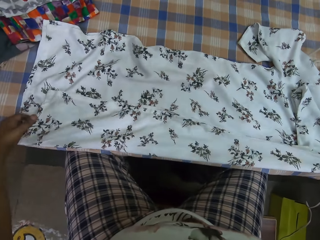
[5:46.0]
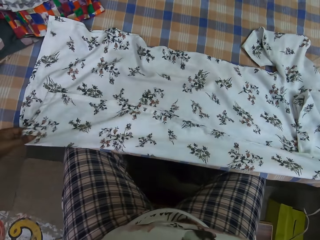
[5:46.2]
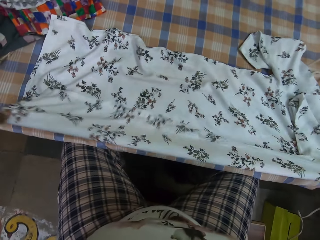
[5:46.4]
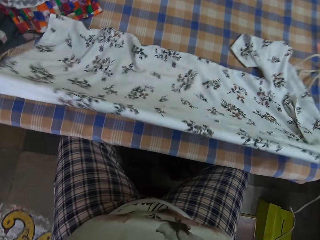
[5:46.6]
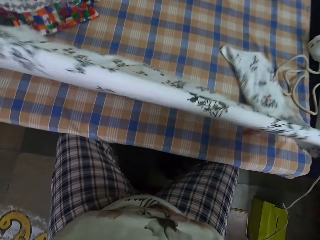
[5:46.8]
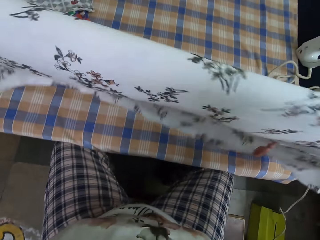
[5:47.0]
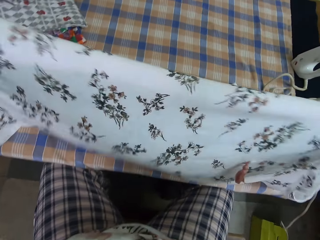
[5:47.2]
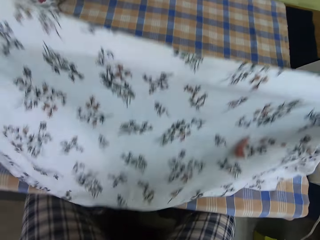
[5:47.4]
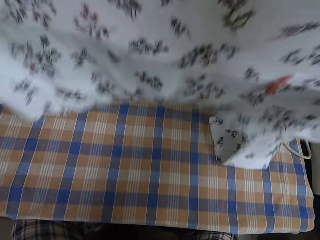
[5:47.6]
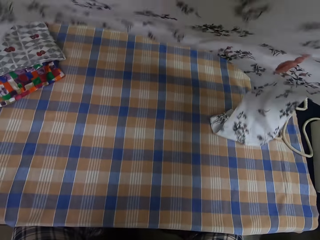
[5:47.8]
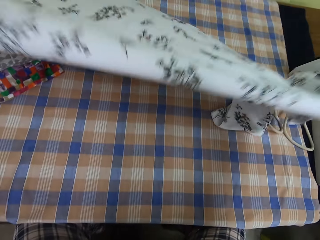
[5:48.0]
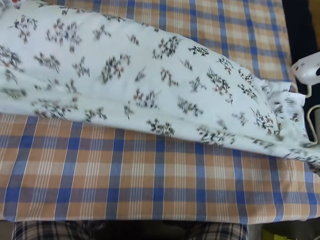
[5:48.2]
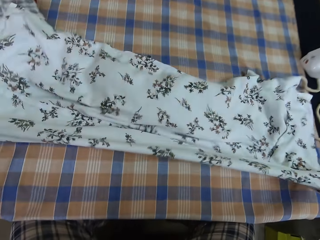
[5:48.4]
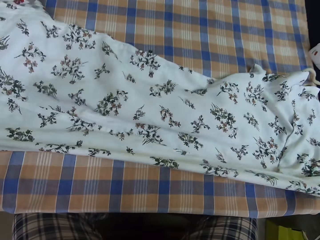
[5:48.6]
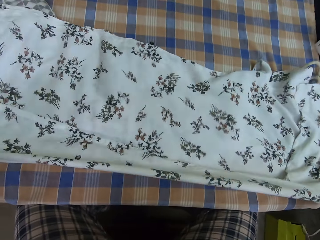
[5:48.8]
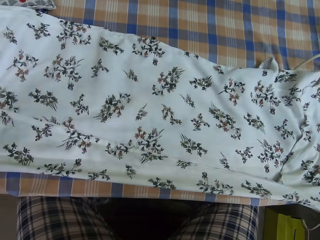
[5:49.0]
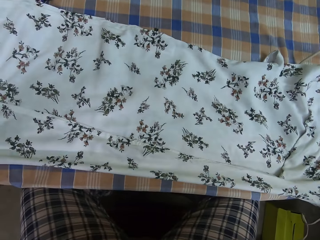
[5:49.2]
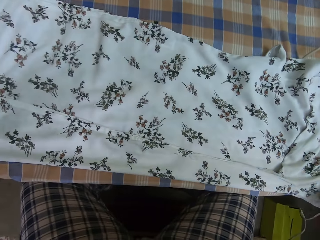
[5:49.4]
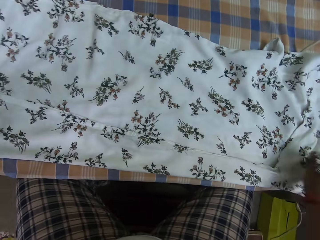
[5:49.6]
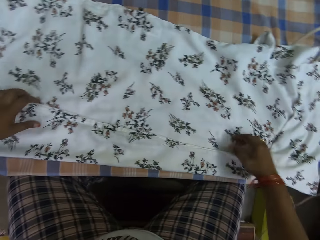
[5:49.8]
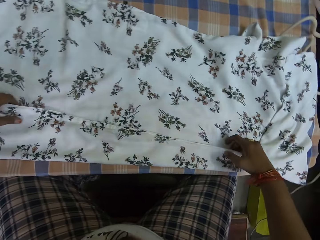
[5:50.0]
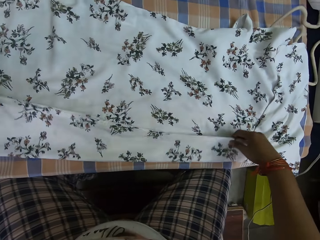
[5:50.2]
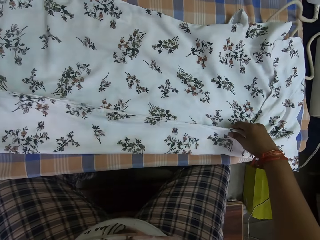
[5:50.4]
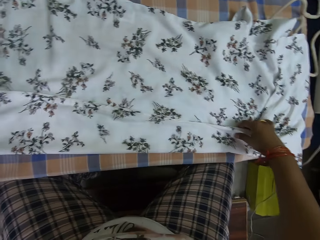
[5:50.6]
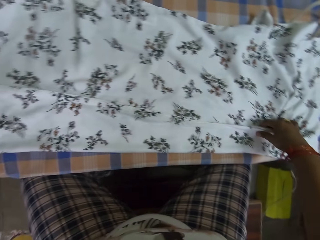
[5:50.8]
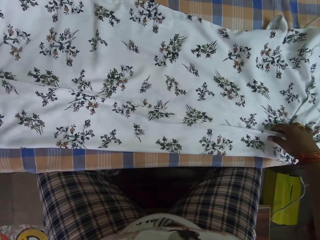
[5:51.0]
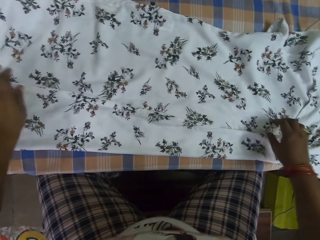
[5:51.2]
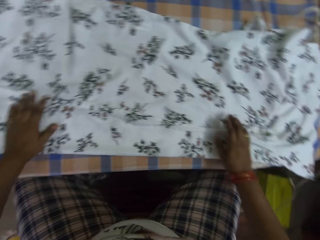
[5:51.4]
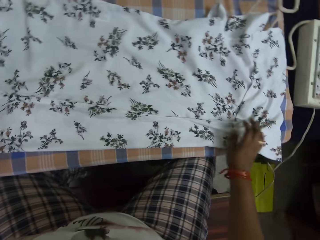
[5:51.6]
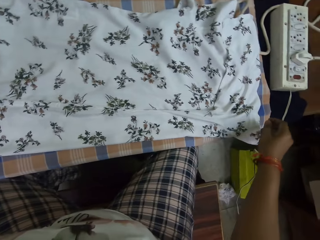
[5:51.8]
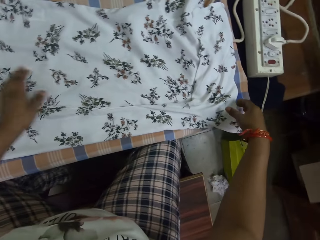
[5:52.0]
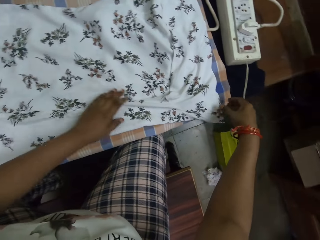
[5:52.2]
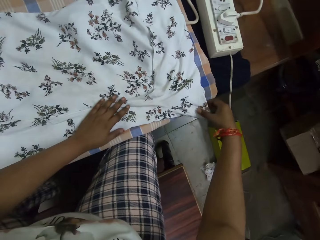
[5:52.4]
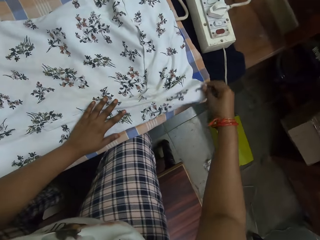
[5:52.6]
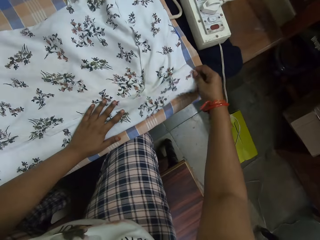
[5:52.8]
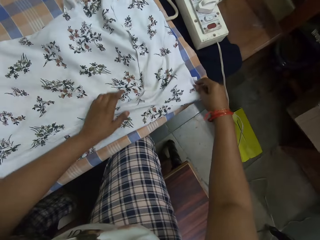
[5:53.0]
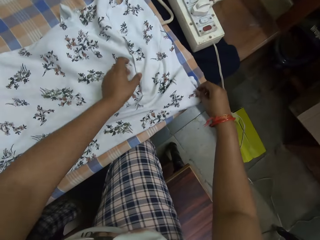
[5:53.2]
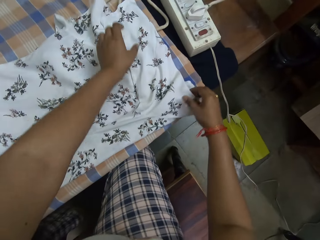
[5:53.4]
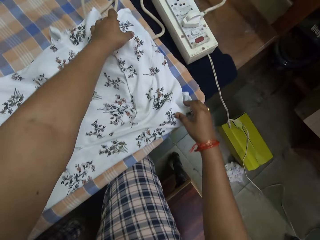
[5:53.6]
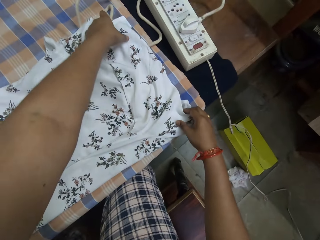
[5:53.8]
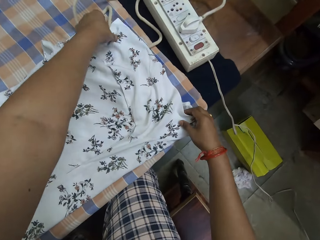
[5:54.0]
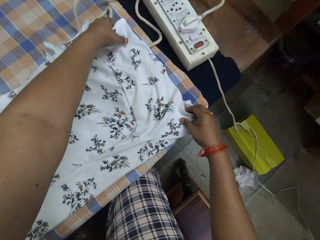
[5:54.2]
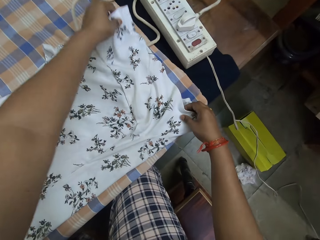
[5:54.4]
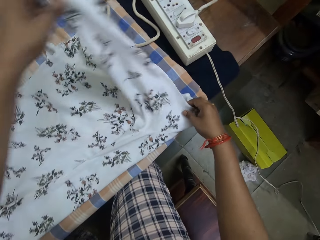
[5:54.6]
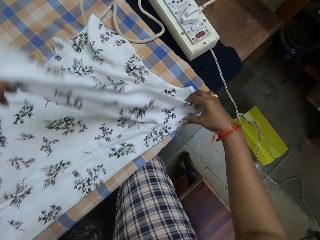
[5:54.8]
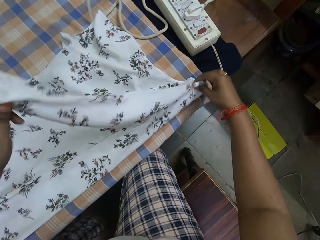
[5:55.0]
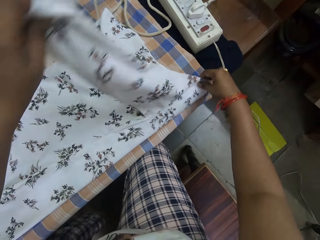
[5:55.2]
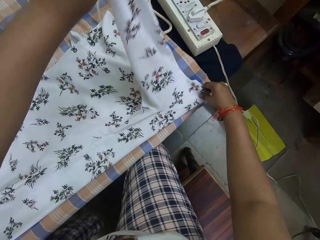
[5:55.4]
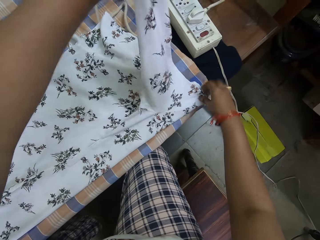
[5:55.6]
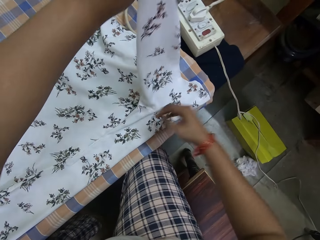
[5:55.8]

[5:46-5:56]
The camera wearer folds the cloth. They pull the cloth. They place the cloth on the table. They pull the cloth. They fold the cloth. They stretch the cloth.

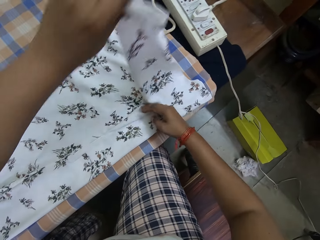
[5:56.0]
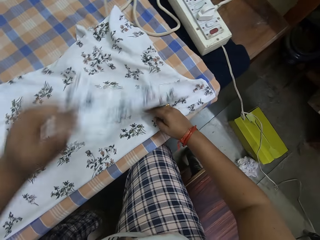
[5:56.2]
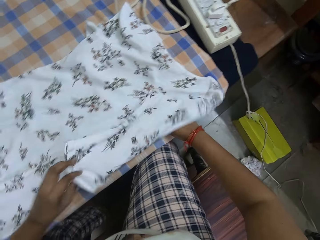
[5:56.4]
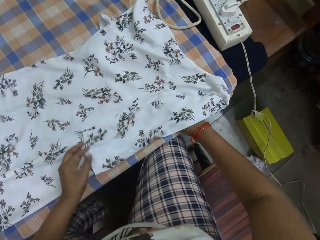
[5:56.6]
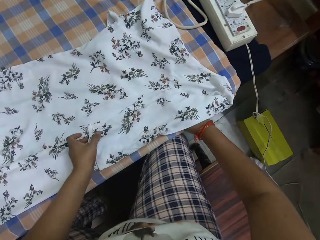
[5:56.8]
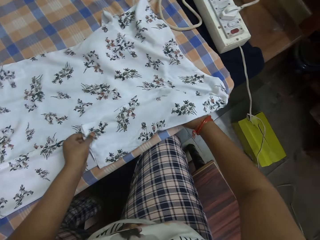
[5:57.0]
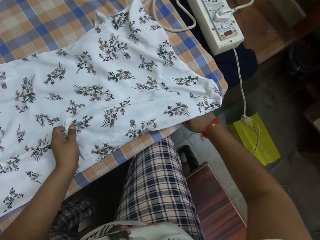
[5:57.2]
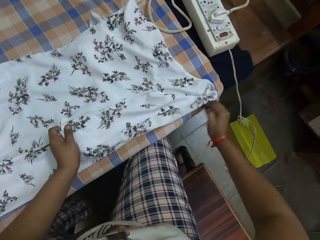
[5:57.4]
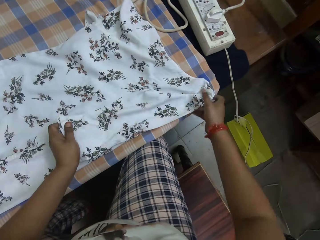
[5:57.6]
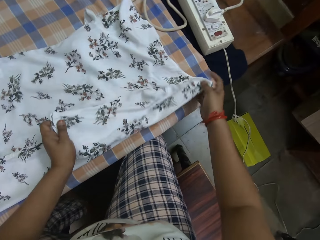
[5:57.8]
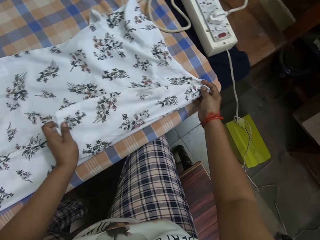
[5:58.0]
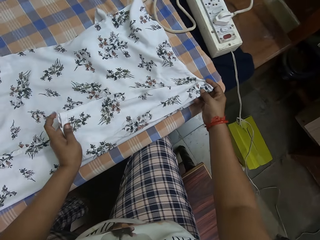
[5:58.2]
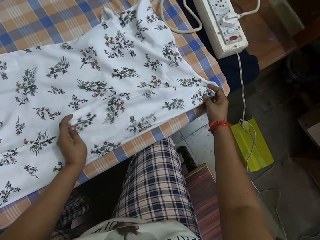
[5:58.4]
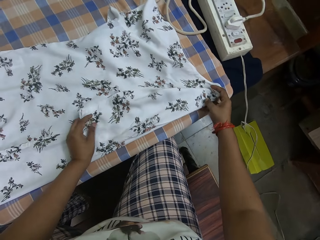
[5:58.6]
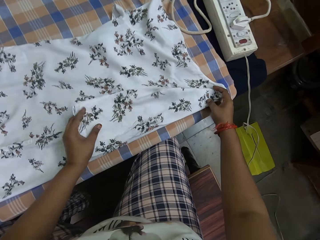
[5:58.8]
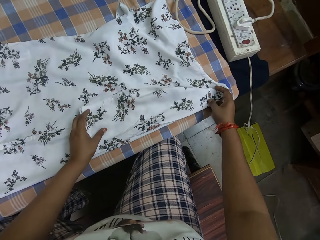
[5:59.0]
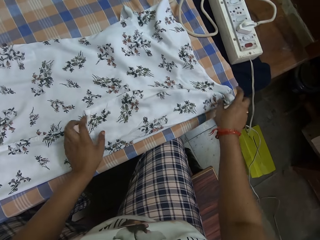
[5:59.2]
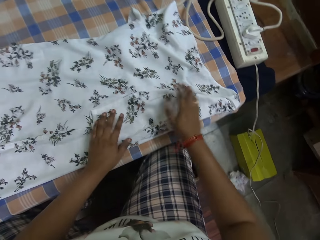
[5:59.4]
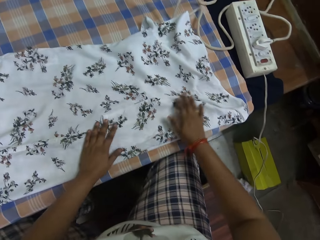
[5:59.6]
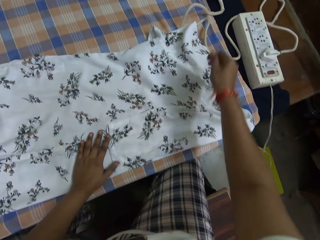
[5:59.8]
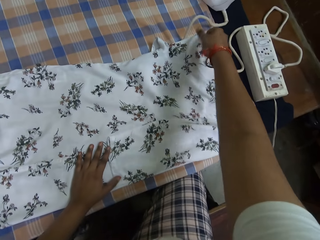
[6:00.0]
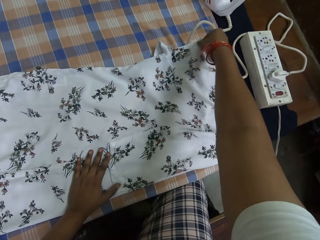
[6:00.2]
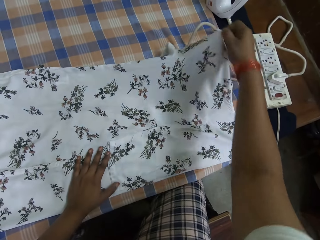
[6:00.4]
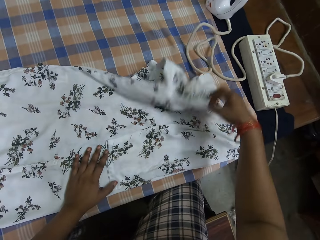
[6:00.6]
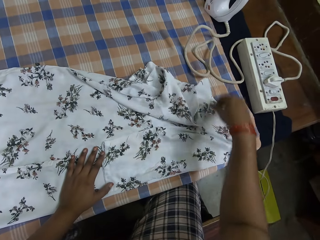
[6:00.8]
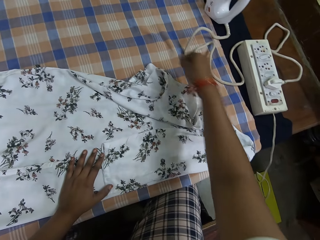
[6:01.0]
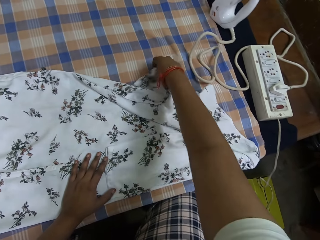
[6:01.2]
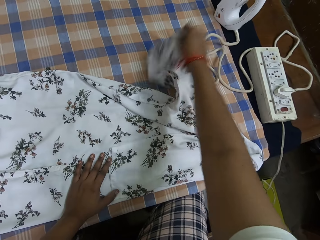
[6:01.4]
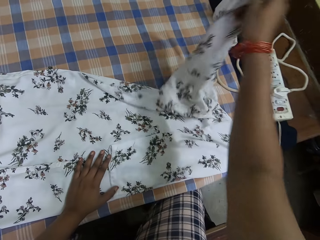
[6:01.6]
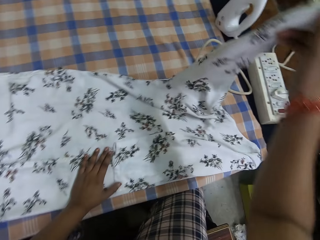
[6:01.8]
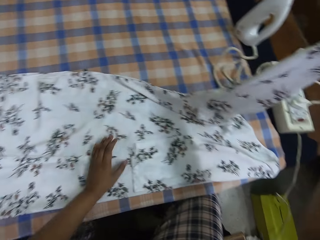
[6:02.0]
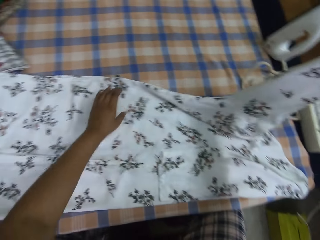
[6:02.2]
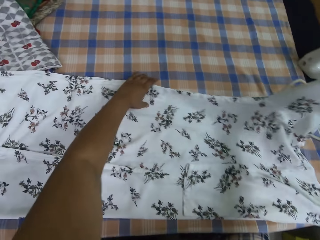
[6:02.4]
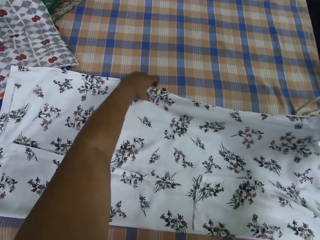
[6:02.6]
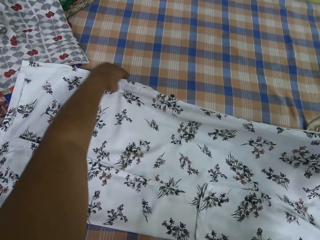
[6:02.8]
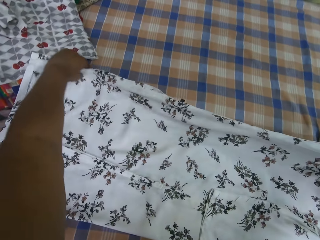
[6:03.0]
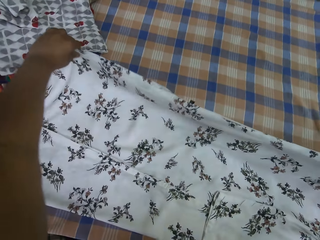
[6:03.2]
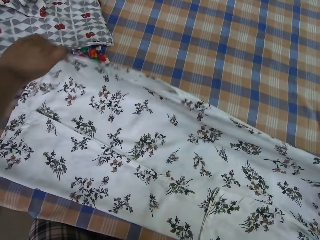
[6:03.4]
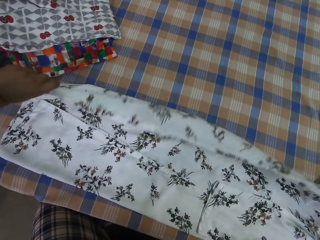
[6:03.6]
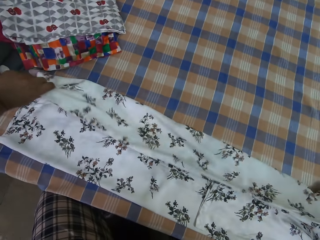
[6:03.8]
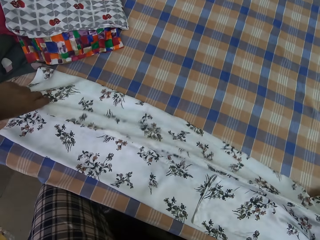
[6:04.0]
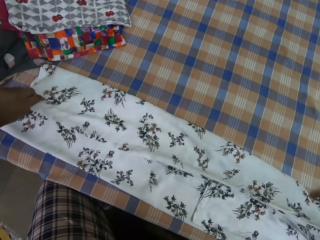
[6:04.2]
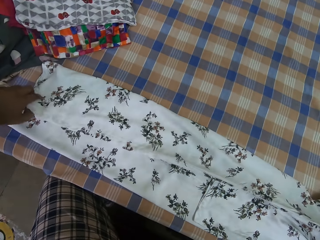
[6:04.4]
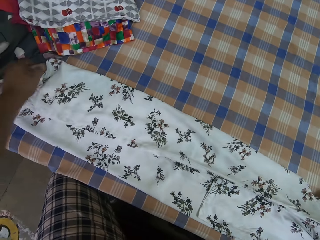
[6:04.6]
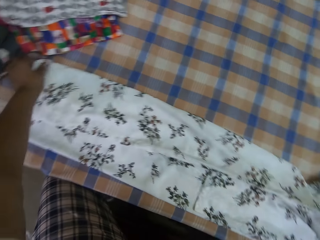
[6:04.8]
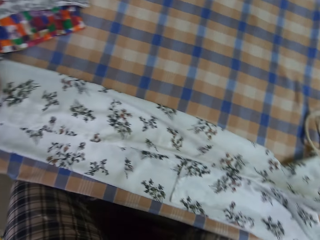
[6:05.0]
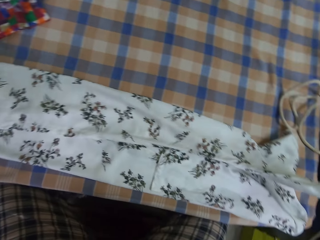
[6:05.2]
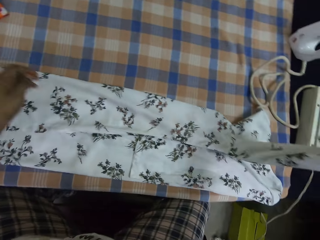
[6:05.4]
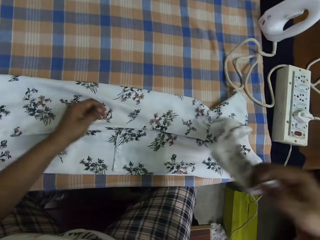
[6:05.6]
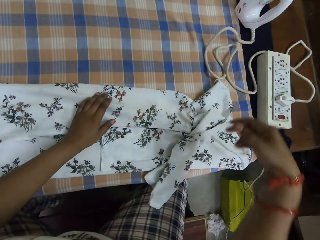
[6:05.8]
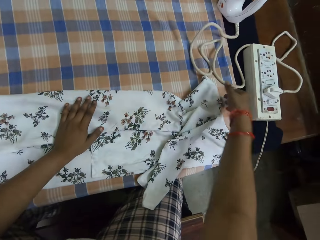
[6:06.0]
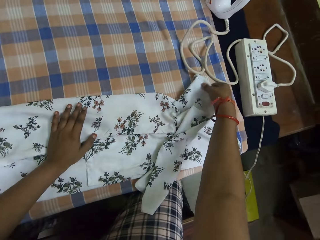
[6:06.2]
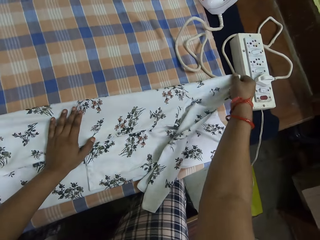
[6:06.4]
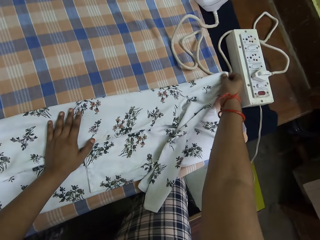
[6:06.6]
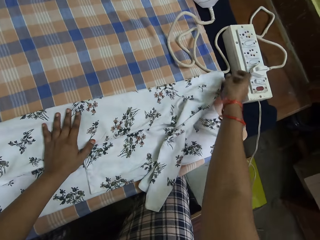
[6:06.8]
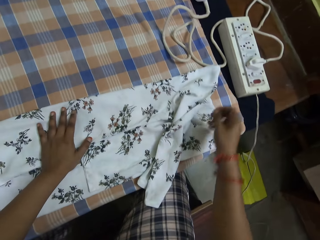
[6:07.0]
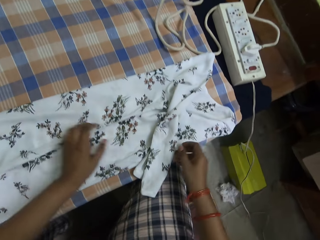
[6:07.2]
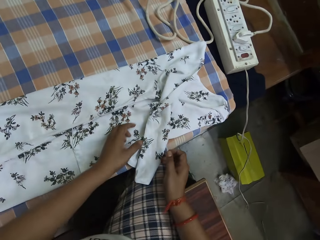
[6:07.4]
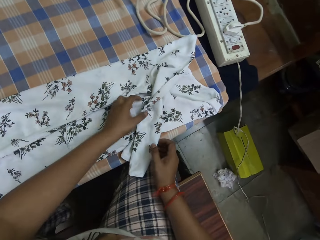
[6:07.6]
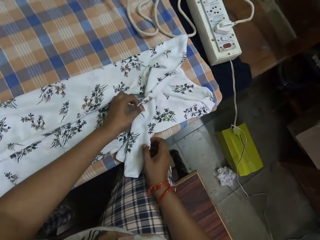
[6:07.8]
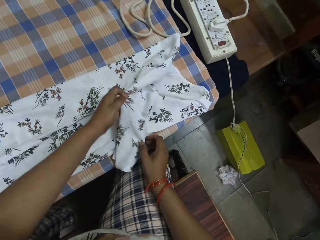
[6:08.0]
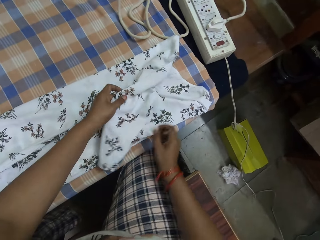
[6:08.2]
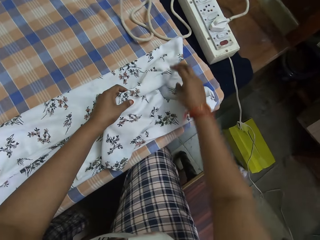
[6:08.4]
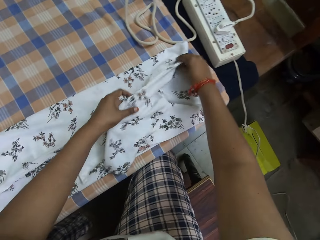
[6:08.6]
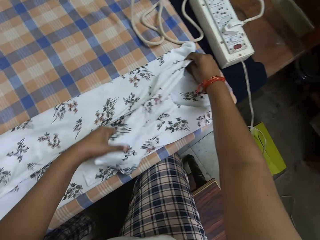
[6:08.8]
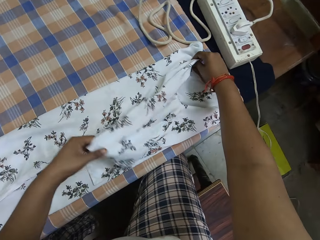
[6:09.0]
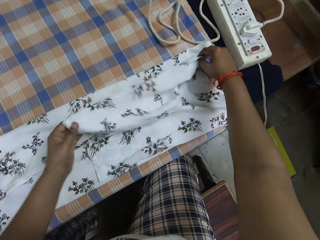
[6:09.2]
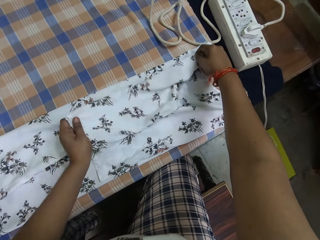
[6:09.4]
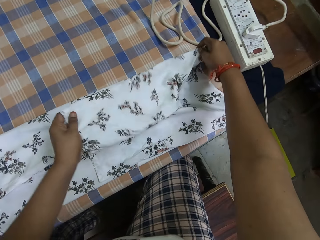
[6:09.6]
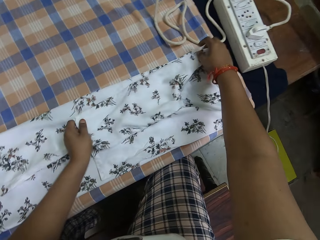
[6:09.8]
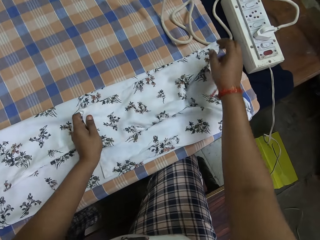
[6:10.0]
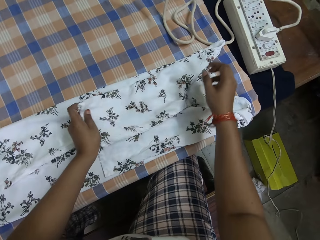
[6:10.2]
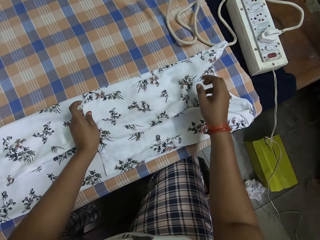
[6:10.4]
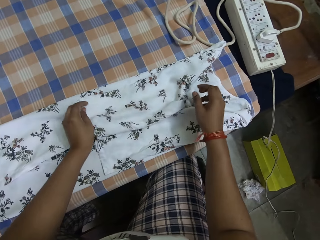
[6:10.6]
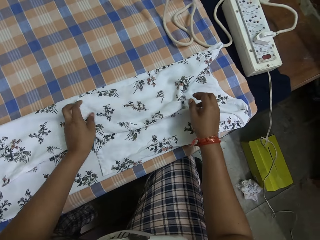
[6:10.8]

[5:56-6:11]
The camera wearer folds the cloth. He stretches the cloth. He folds the cloth. He pulls the cloth. He folds the cloth on the table with both his hands.
